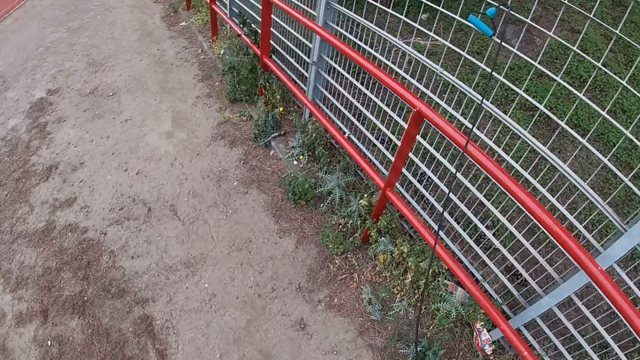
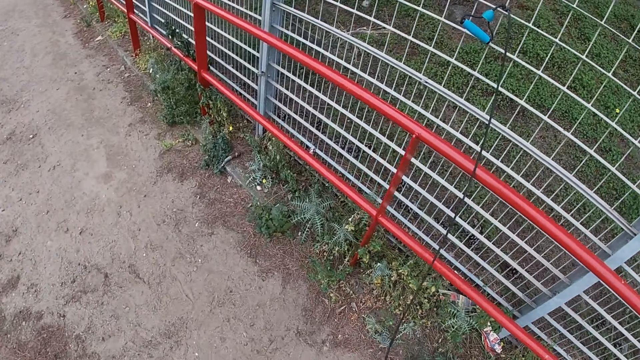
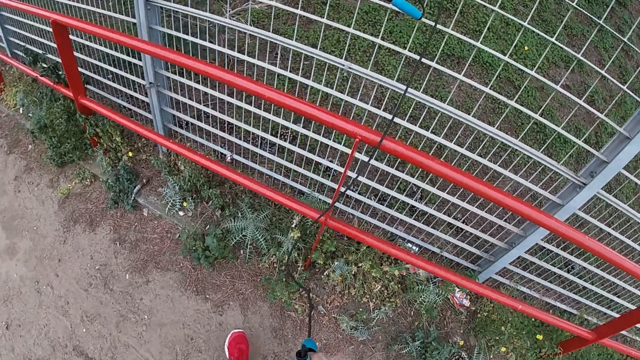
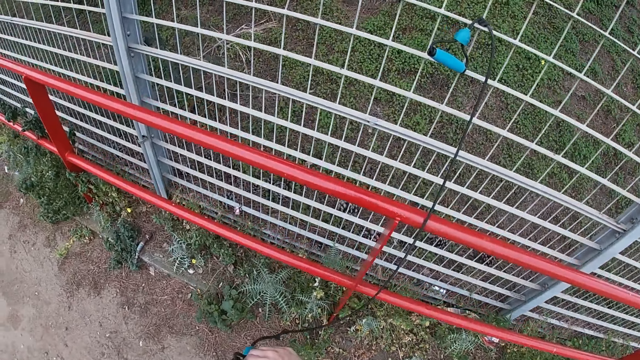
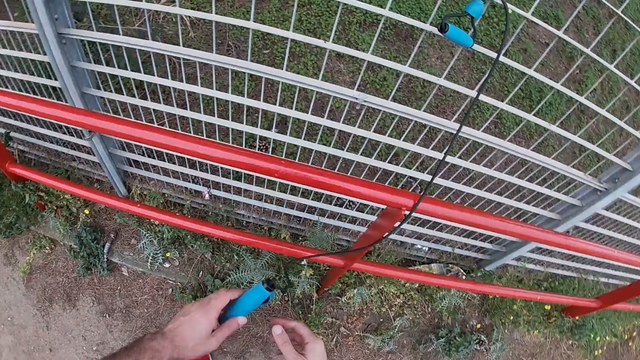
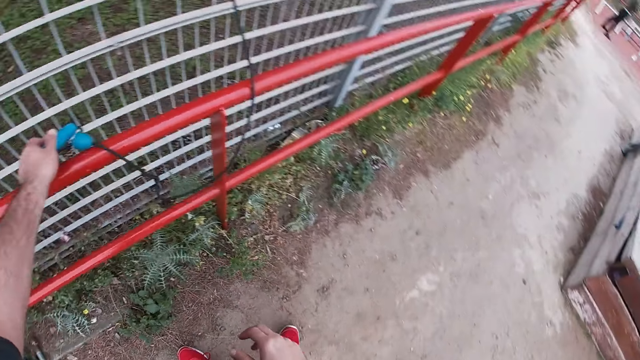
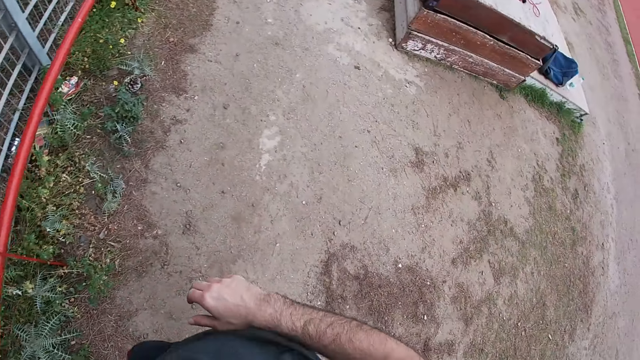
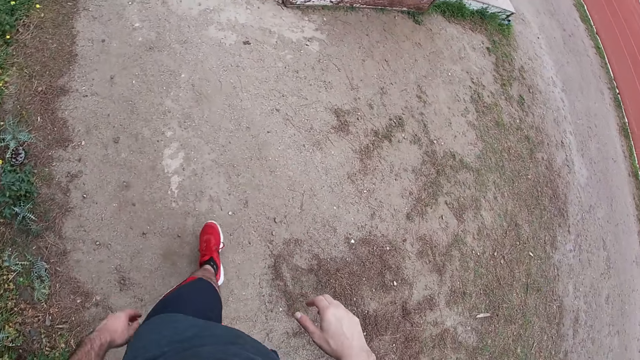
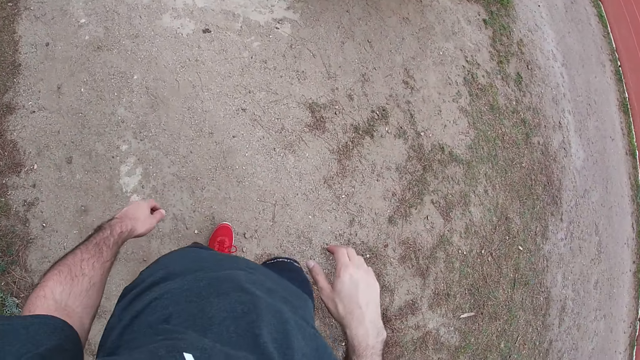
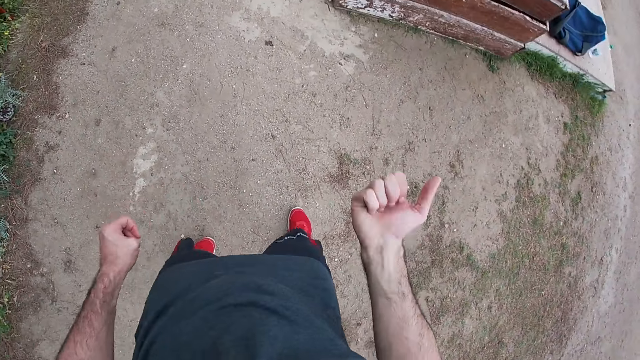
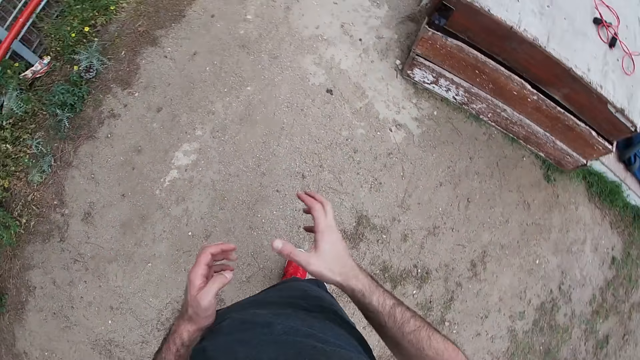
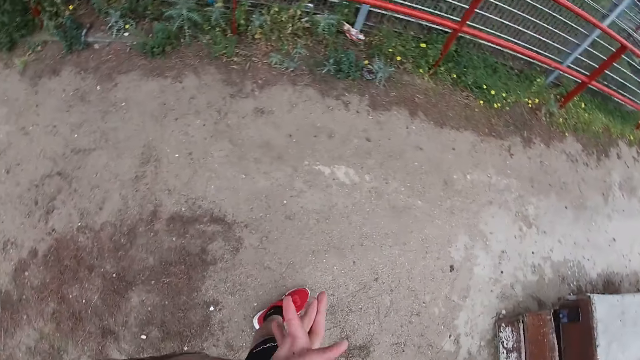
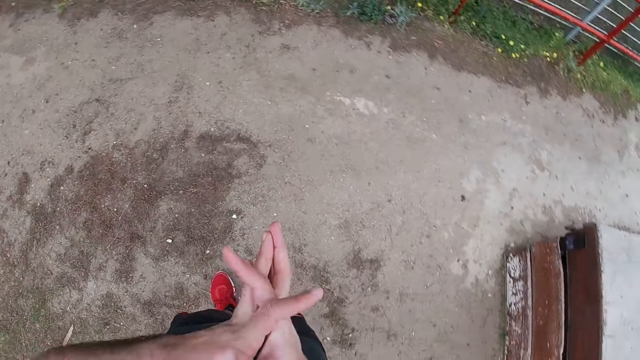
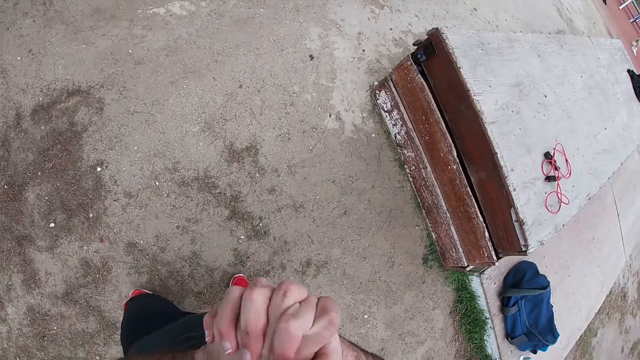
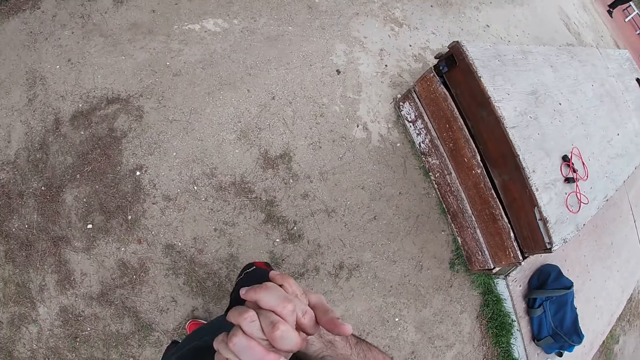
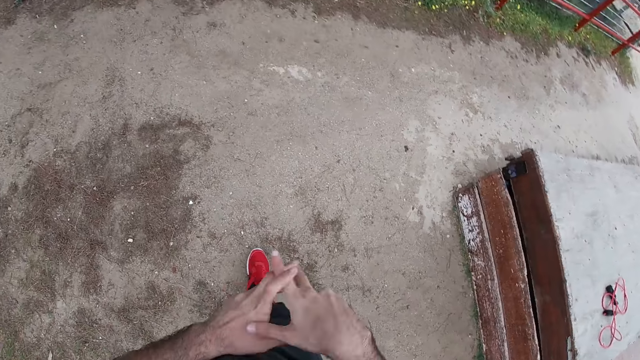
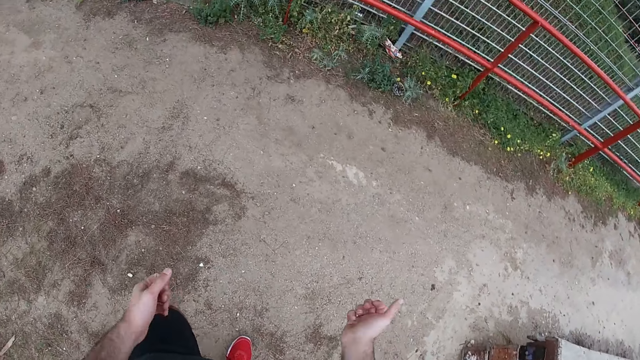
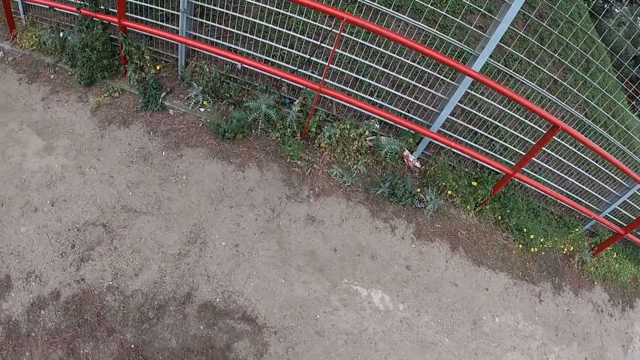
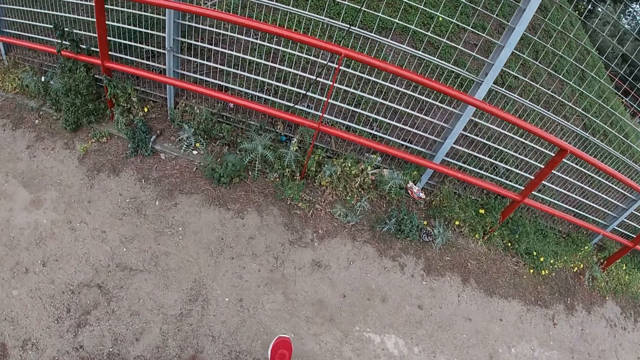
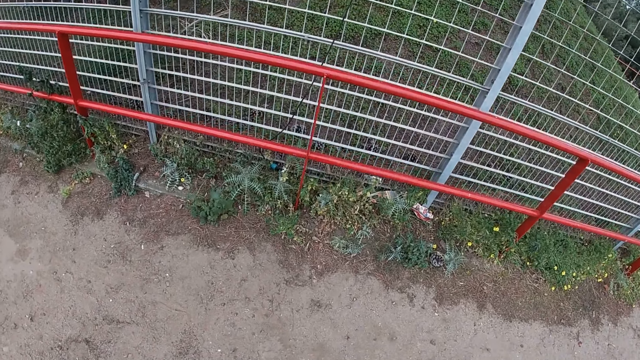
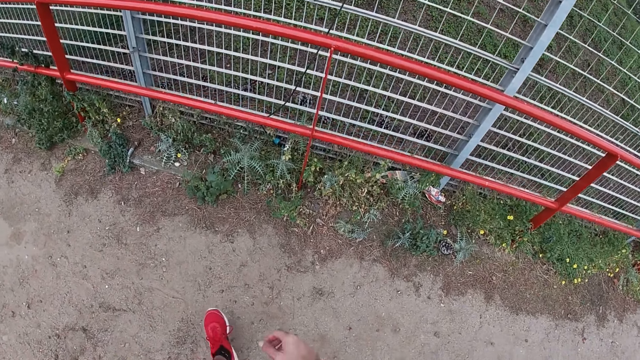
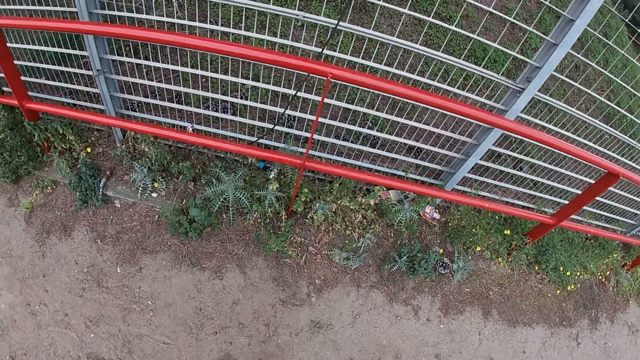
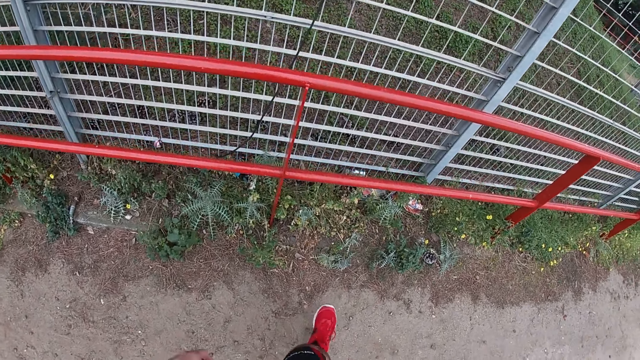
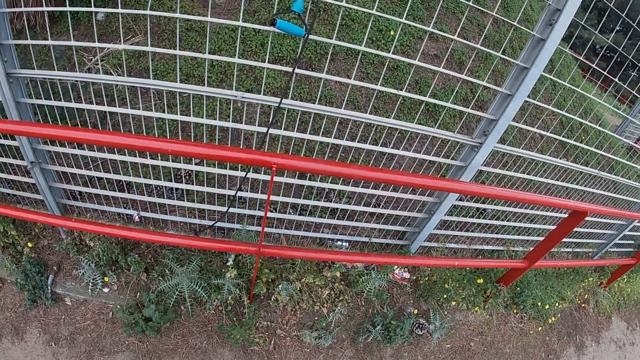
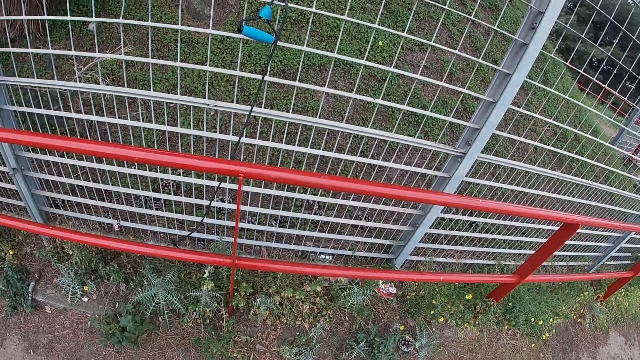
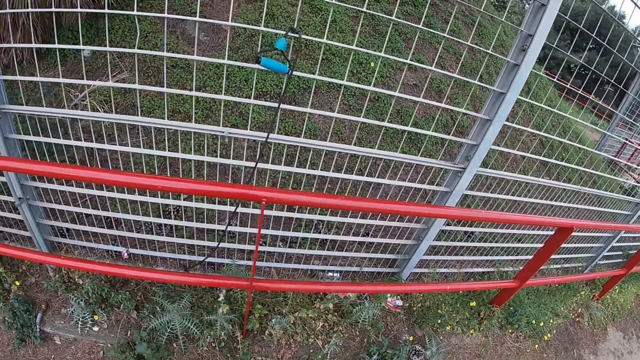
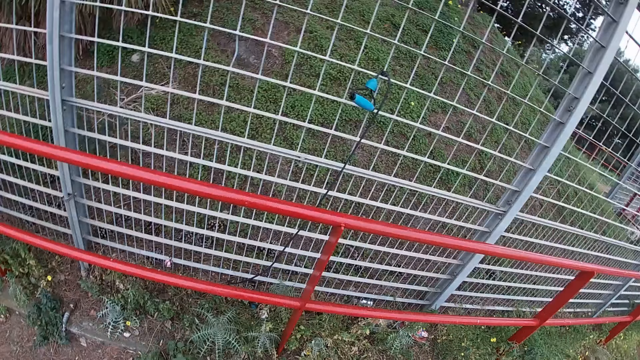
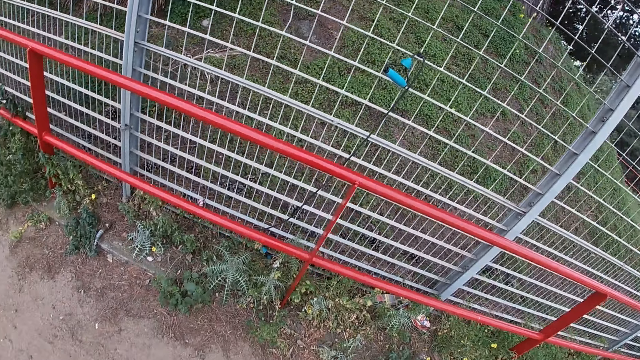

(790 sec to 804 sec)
The camera wearer ropes the resistance band or rope. He walks towards the railing or fence. He hangs the resistance band end on the railing with his left hand. He puts both hands together. He walks around.

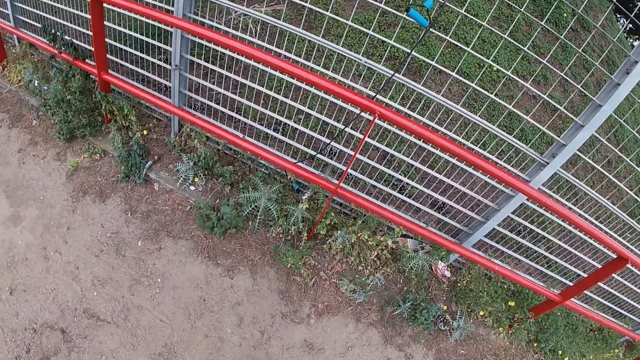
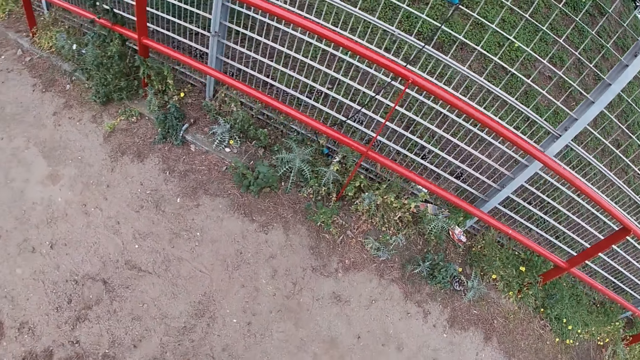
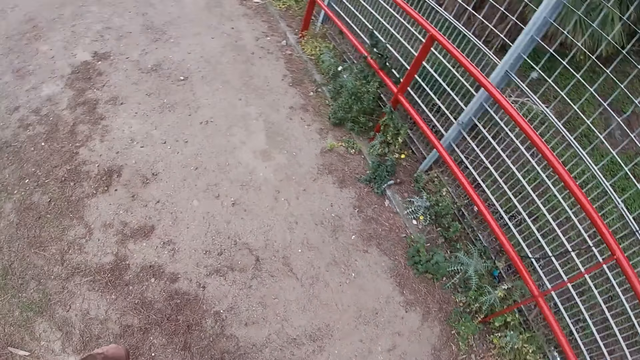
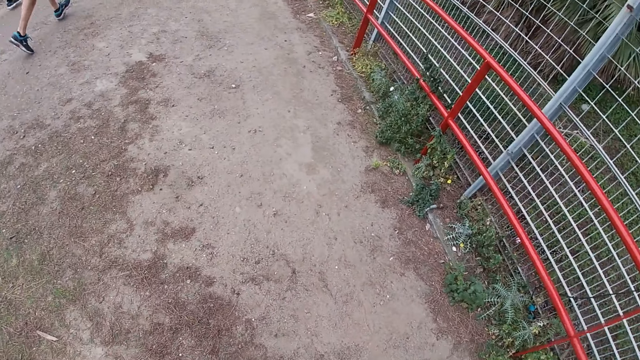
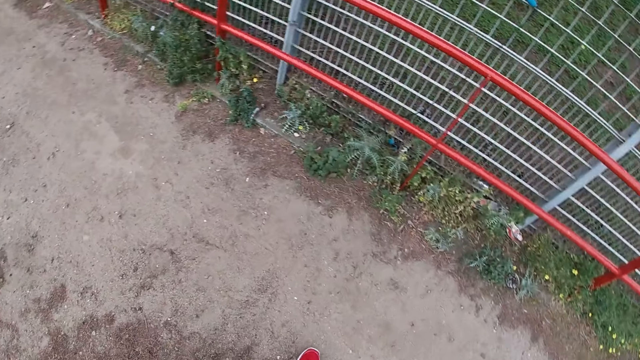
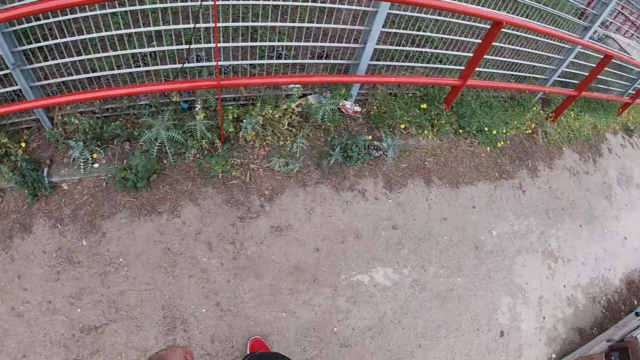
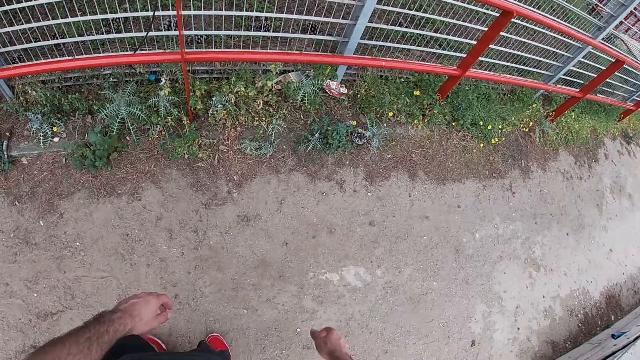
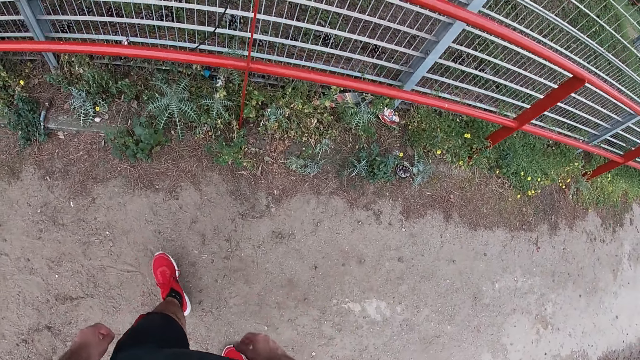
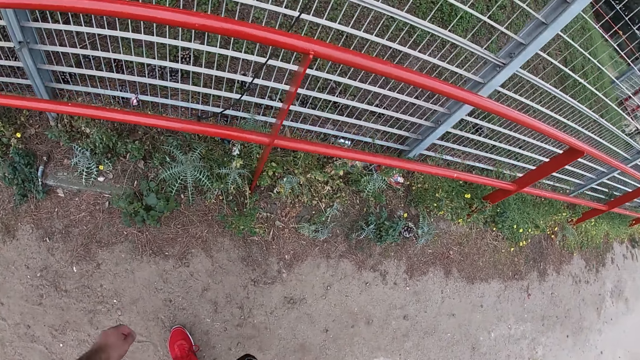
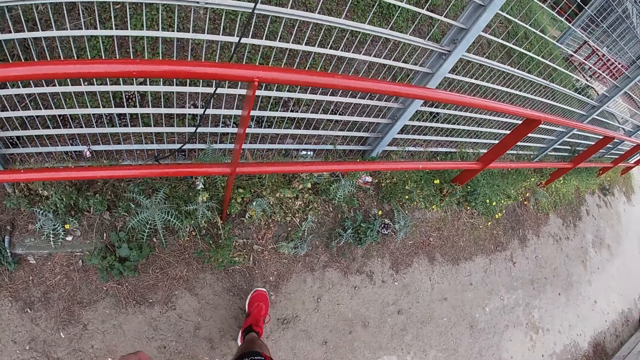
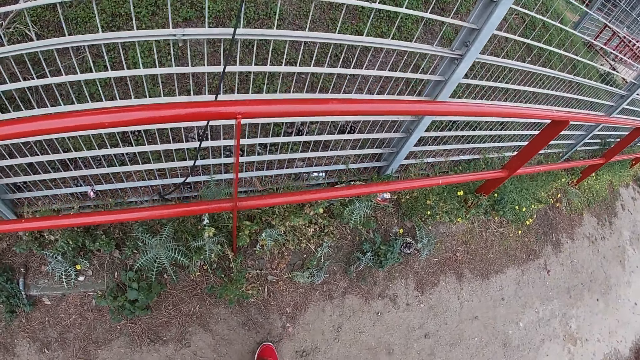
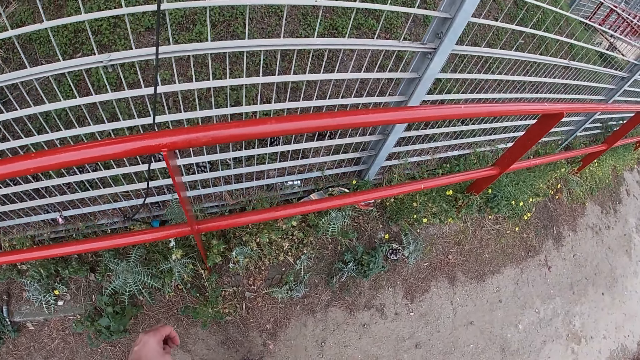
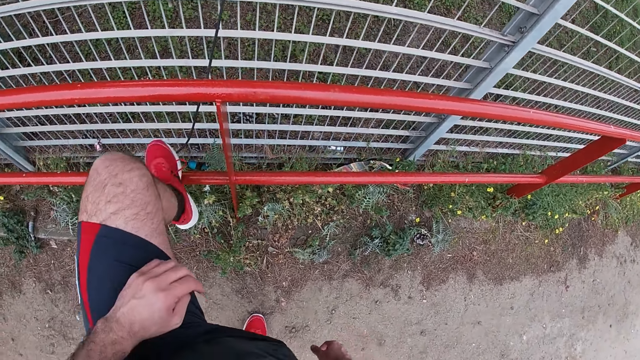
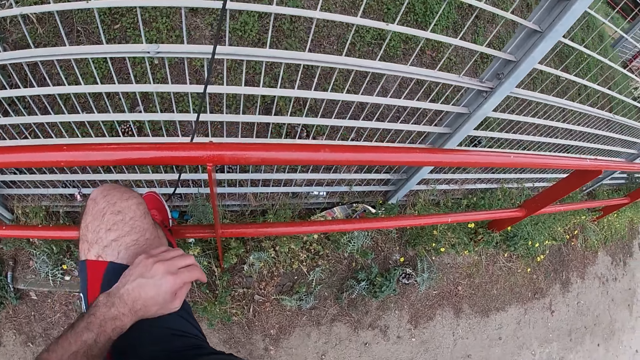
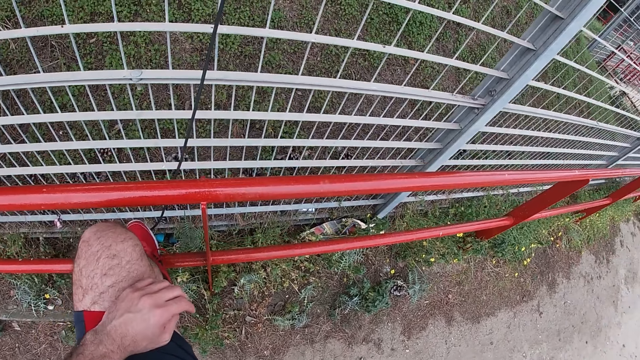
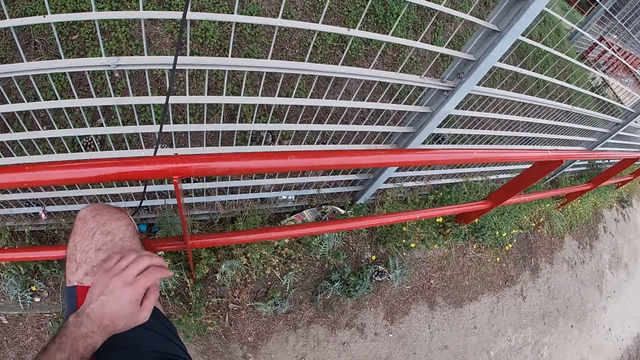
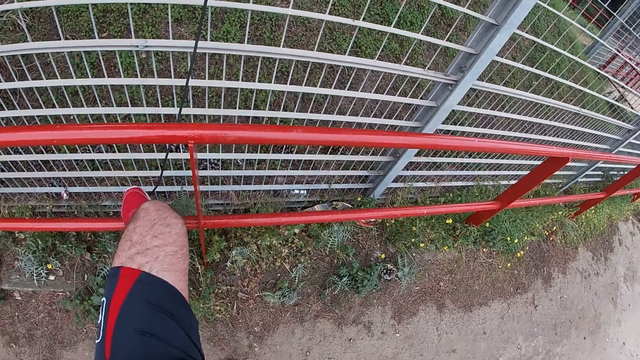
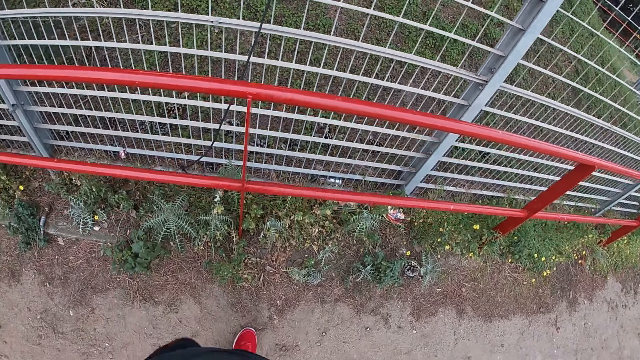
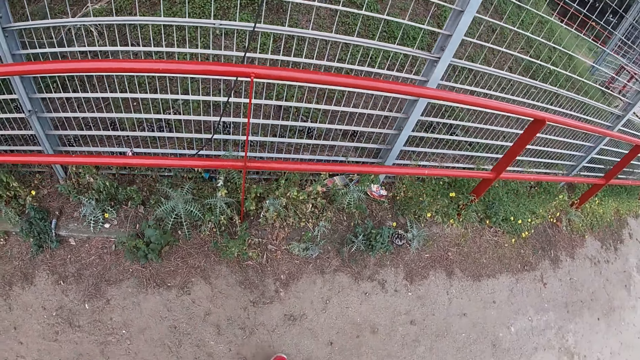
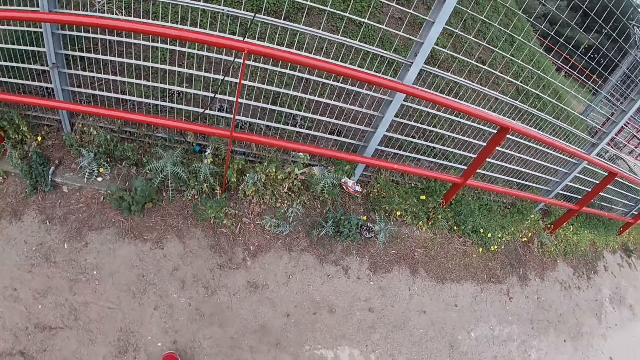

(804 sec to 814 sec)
The camera wearer stands by the fence.
